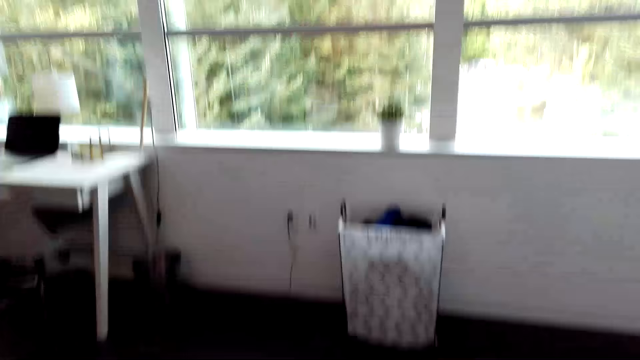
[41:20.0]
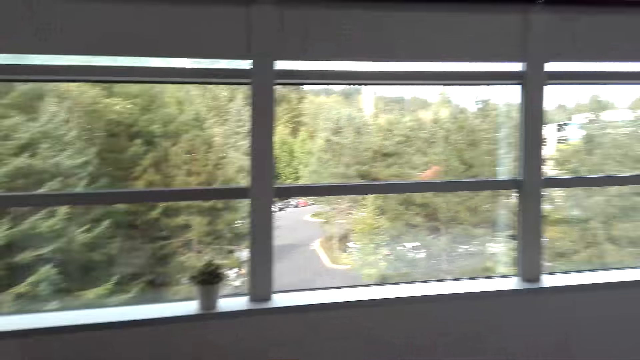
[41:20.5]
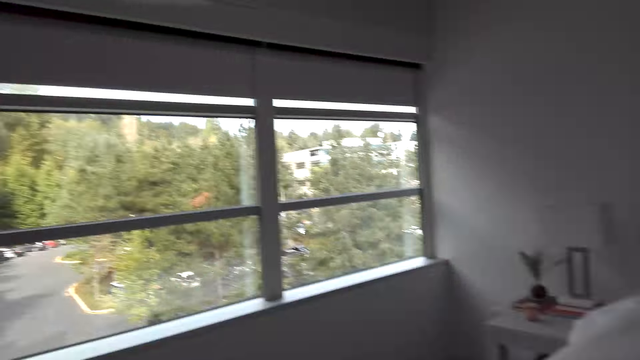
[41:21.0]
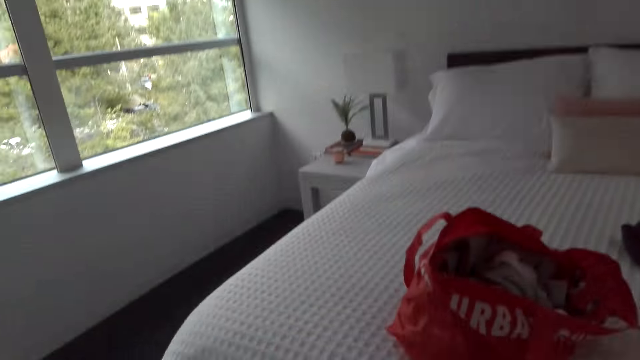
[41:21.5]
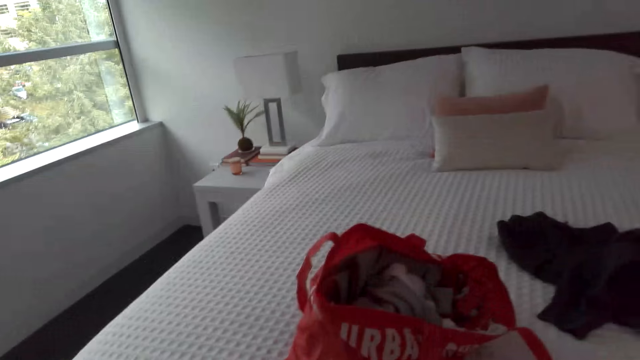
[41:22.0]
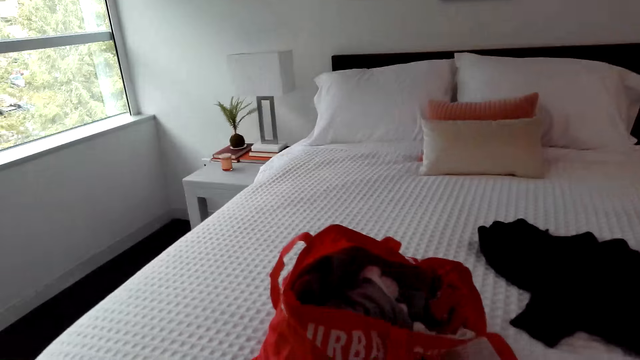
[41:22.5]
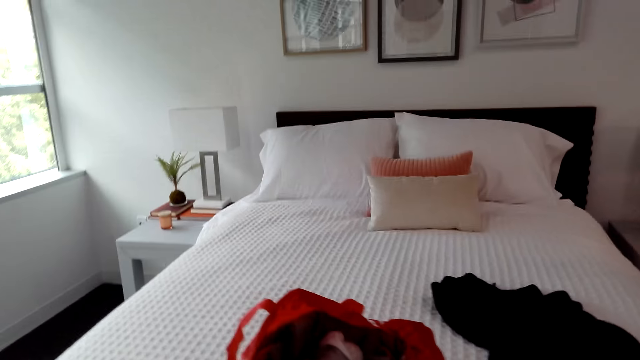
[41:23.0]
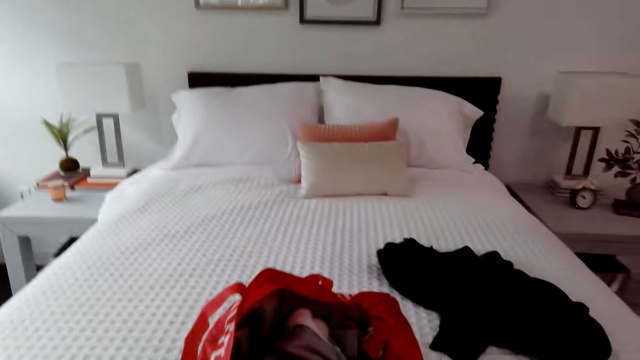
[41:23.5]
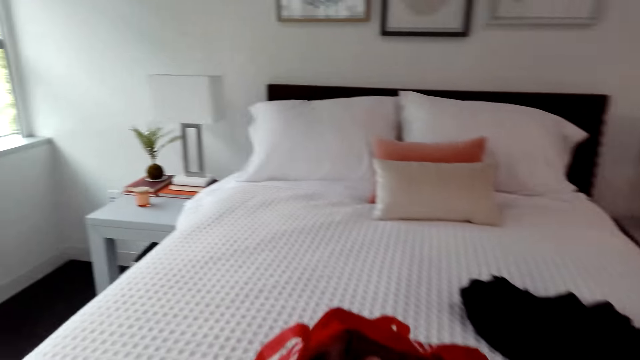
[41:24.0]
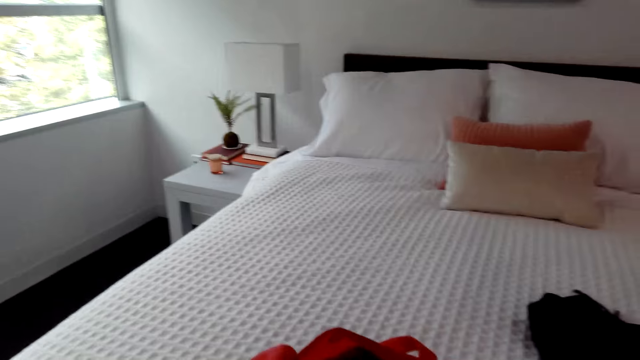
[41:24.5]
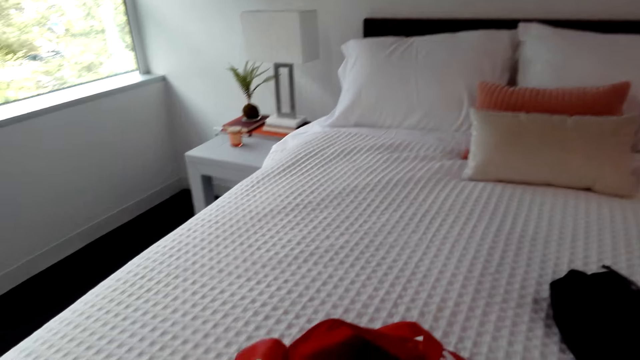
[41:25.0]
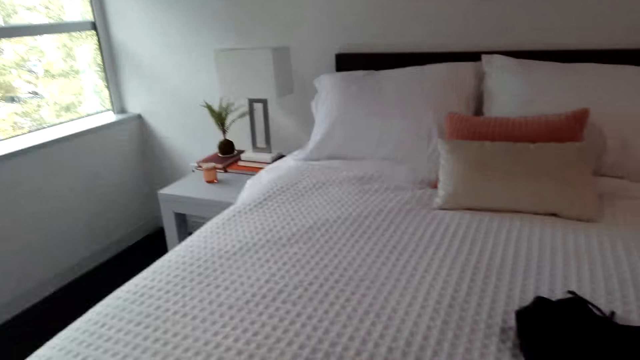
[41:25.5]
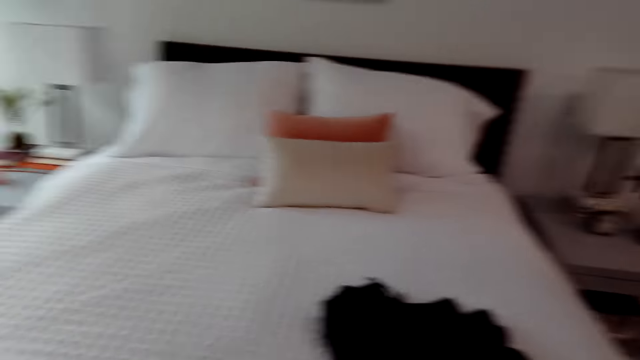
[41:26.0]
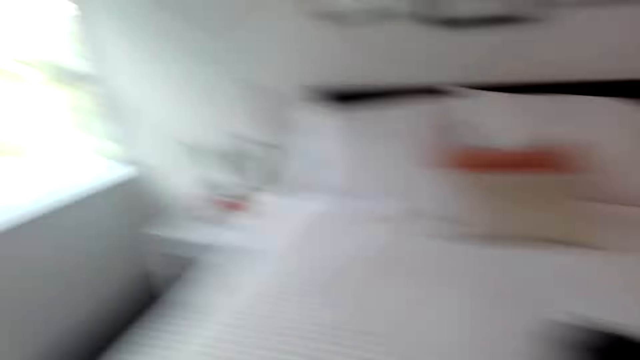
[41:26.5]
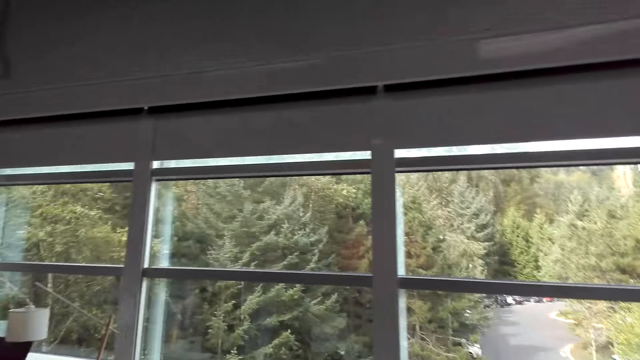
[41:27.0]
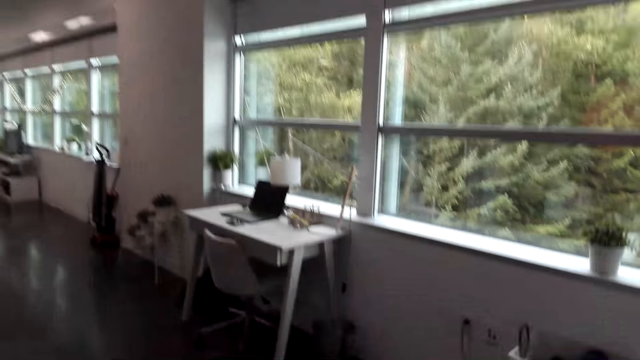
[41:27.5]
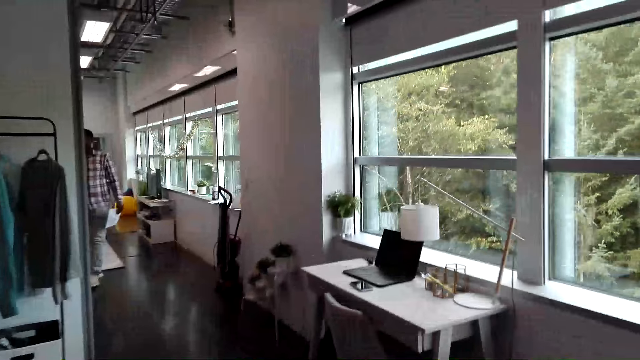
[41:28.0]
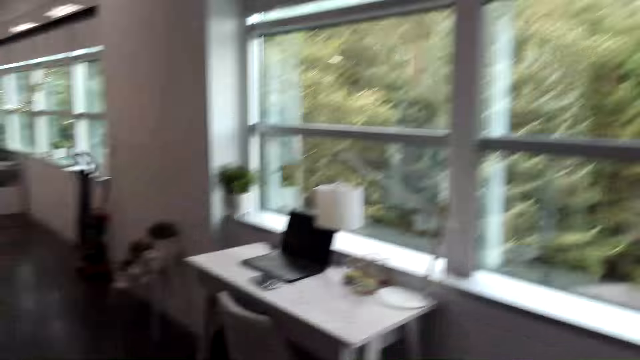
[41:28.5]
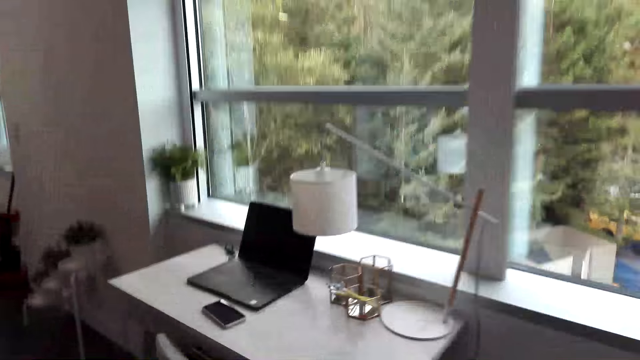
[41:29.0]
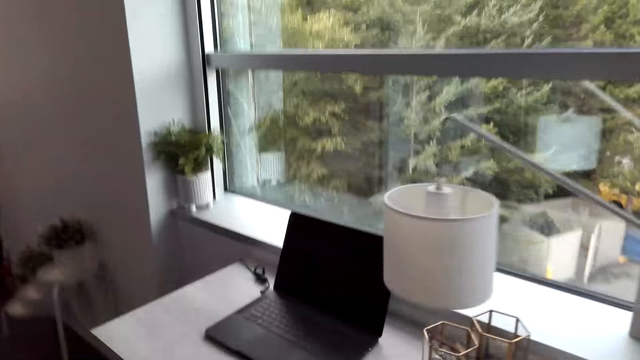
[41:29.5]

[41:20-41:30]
The camera wearer converses with a man. They put the clothes on.

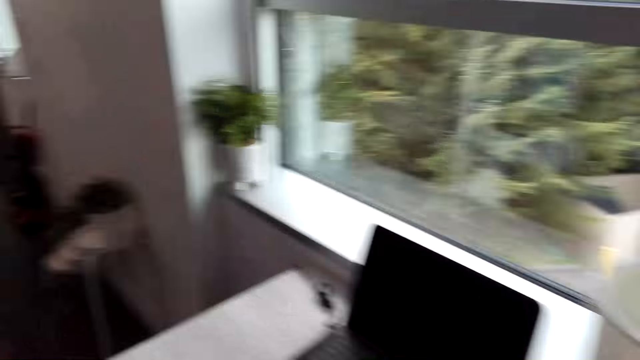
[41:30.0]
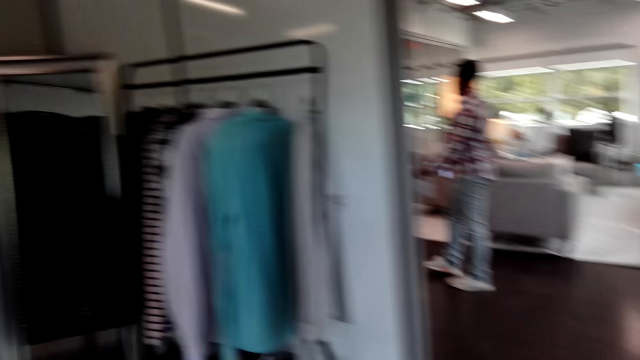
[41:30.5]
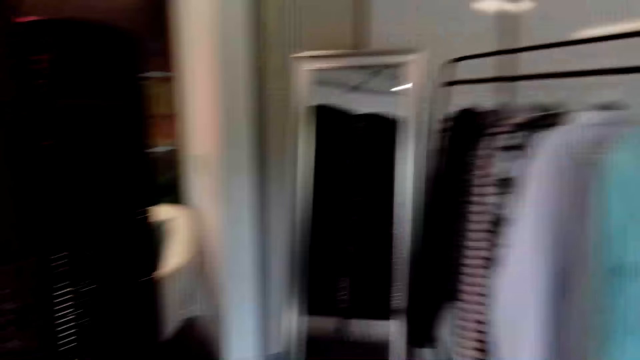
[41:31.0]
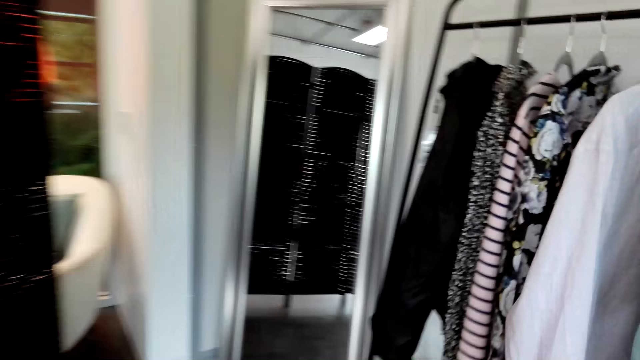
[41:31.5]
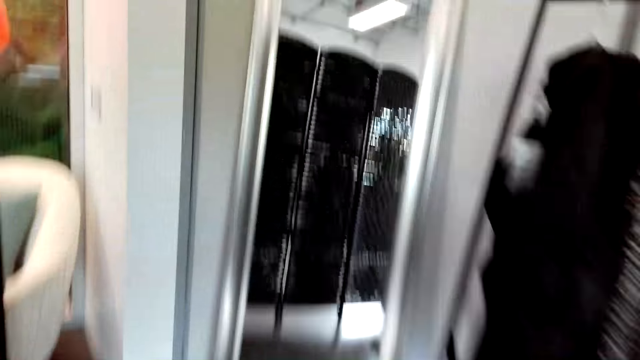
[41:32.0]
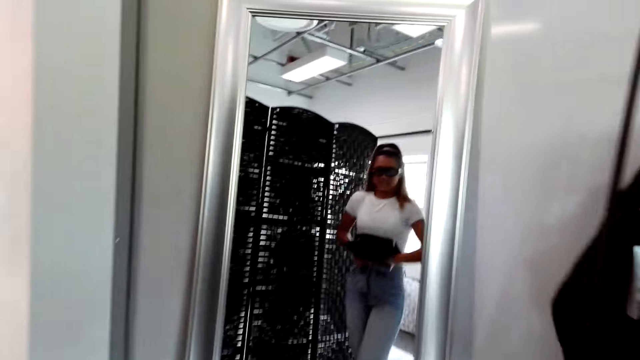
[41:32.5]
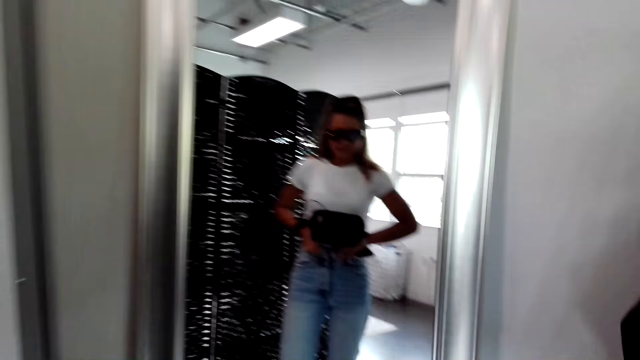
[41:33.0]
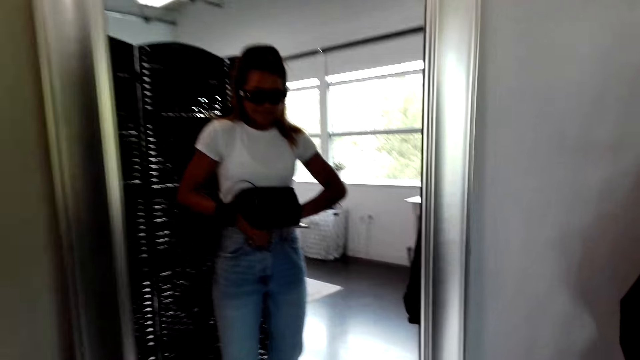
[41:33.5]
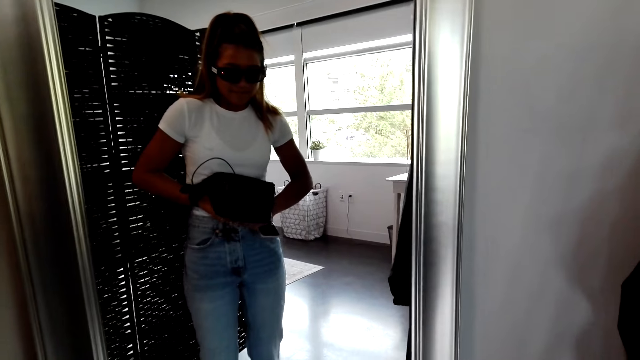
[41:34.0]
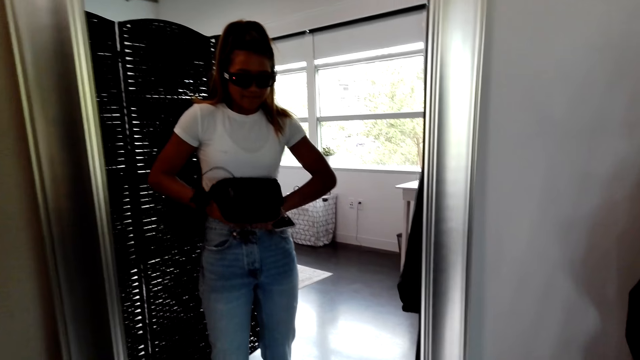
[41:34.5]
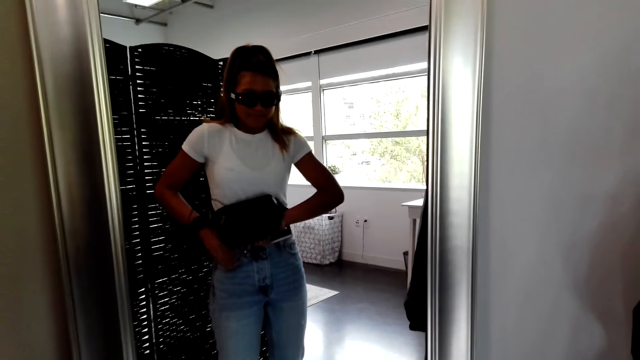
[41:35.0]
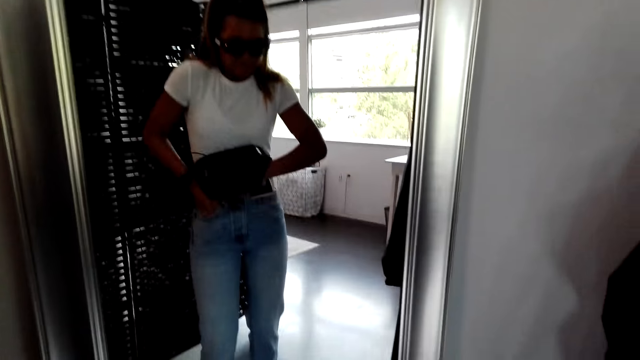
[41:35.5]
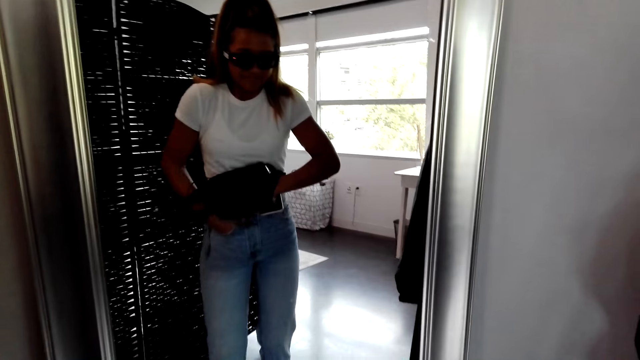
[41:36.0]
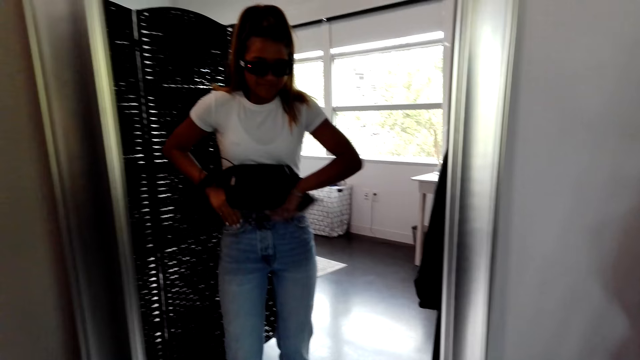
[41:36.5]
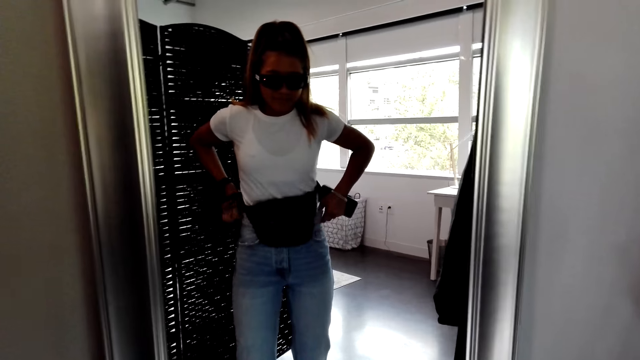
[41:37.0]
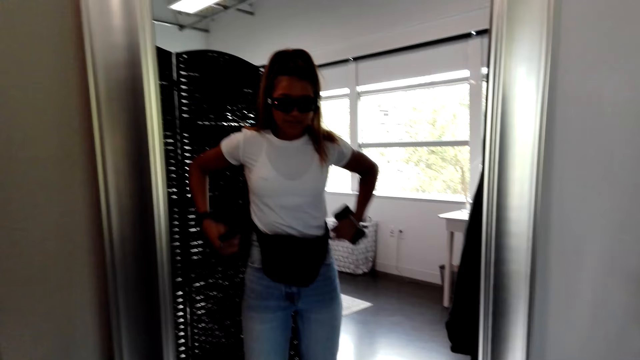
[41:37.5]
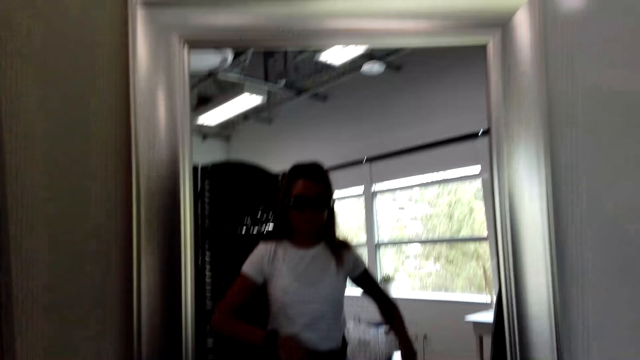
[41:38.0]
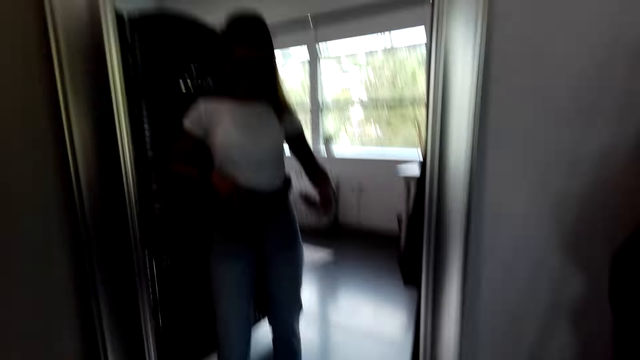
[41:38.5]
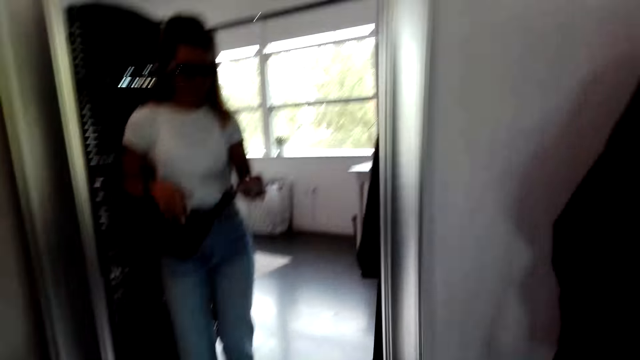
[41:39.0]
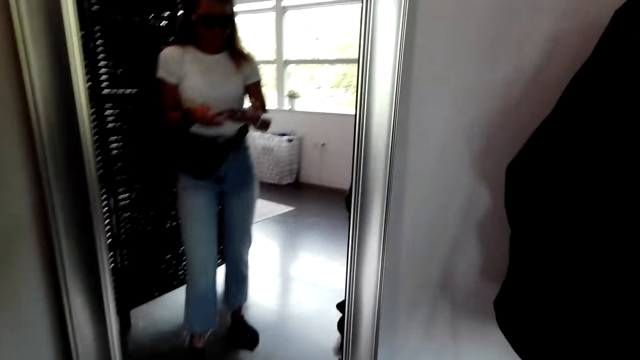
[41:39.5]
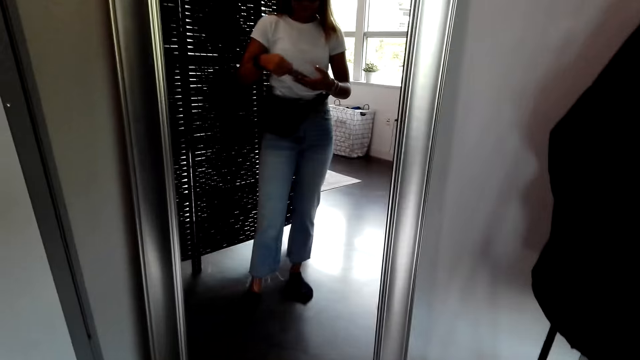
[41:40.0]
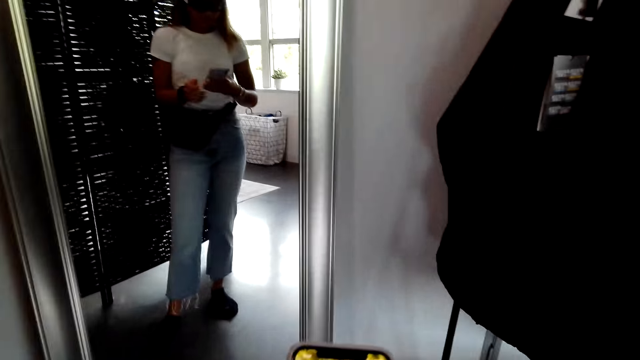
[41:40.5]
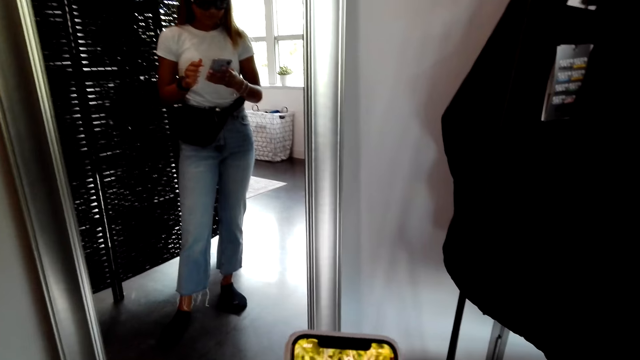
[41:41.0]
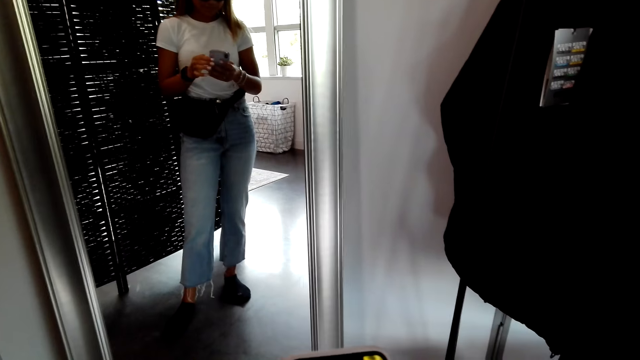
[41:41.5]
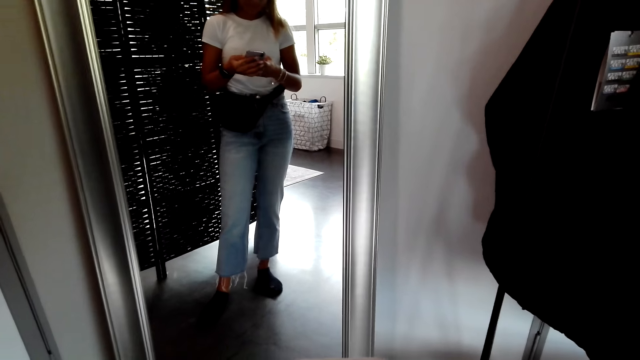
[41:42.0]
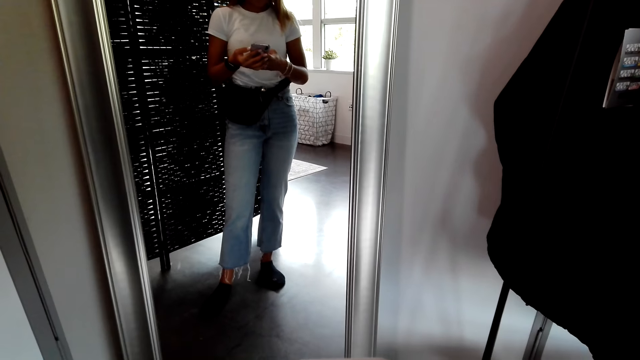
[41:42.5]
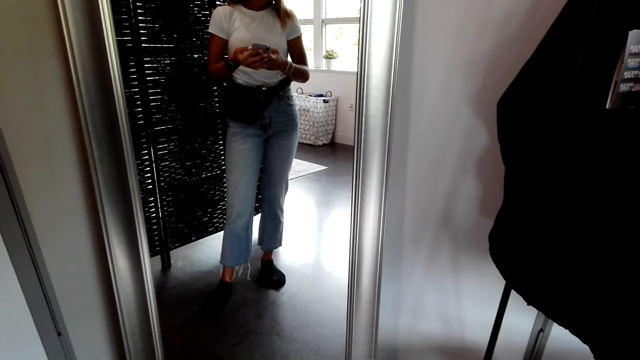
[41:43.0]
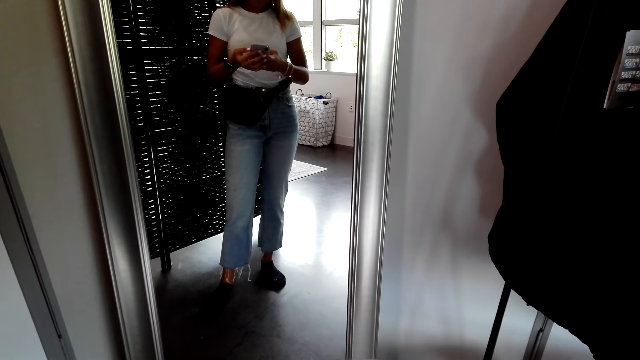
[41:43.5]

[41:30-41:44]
The camera wearer walks around the house. They look at the mirror. They dress up. A man converses with the camera wearer. The camera wearer looks at the mirror. They operate her phone.
